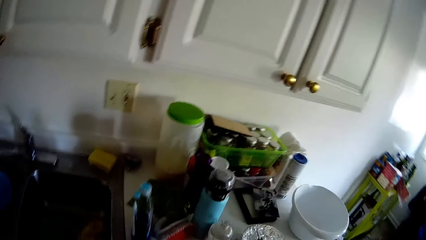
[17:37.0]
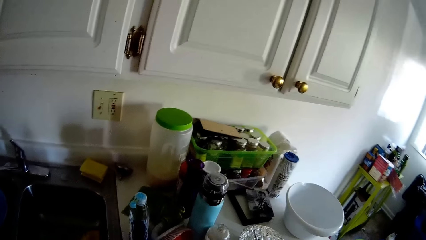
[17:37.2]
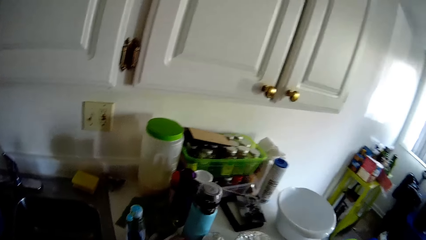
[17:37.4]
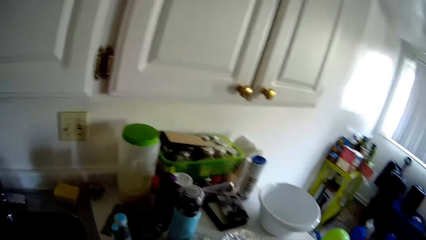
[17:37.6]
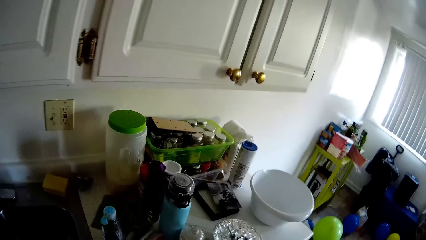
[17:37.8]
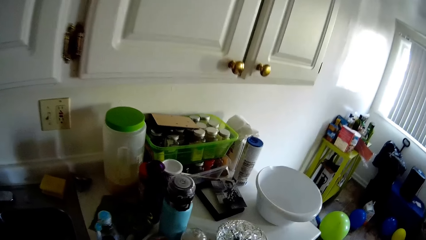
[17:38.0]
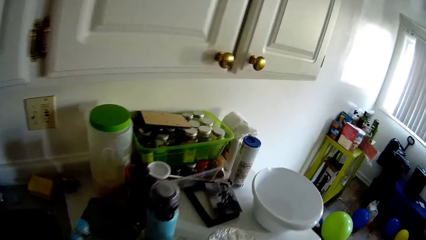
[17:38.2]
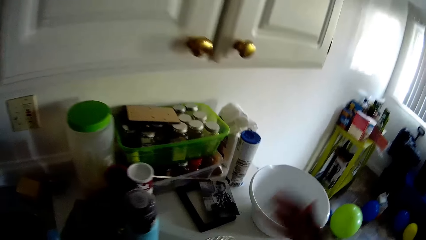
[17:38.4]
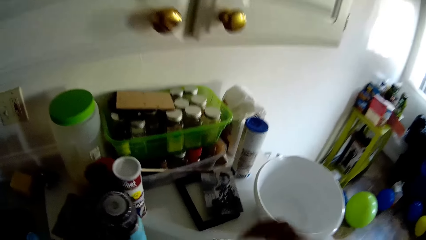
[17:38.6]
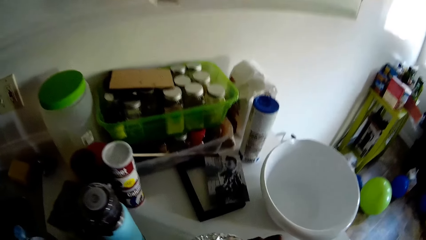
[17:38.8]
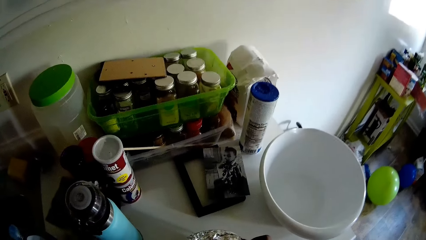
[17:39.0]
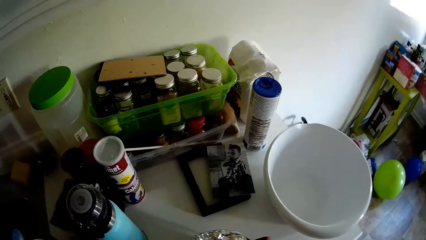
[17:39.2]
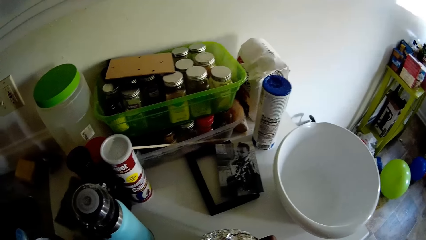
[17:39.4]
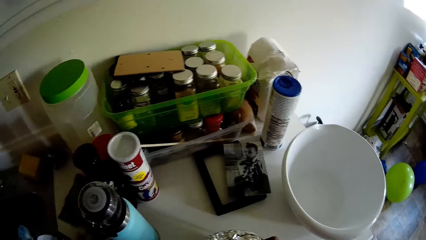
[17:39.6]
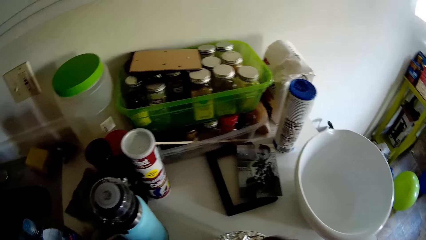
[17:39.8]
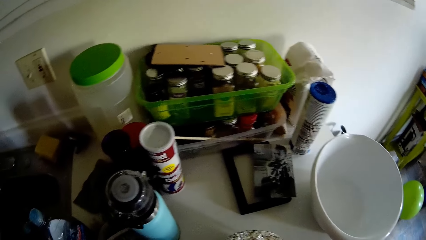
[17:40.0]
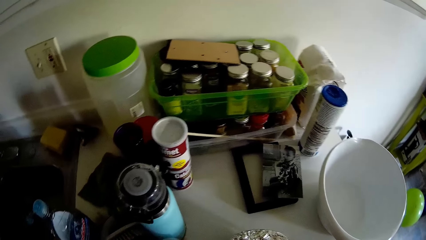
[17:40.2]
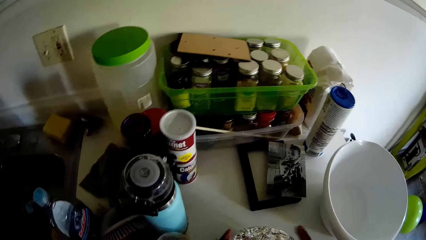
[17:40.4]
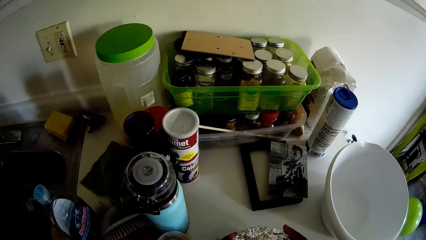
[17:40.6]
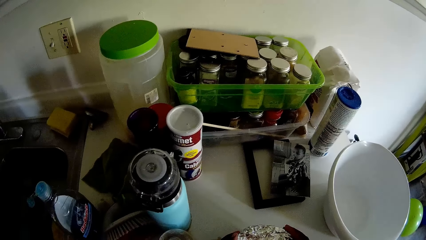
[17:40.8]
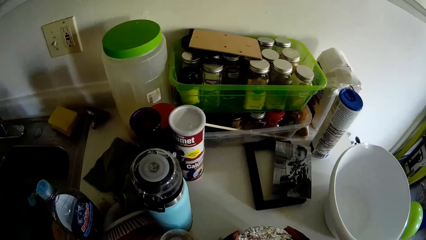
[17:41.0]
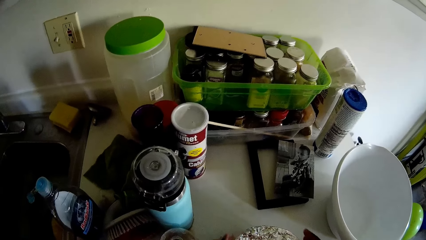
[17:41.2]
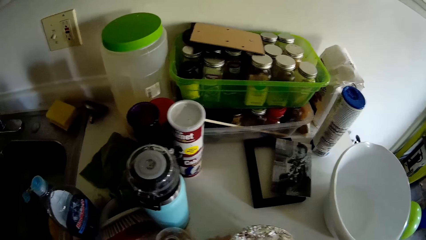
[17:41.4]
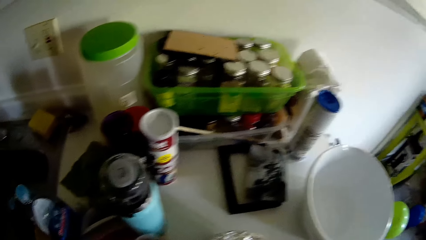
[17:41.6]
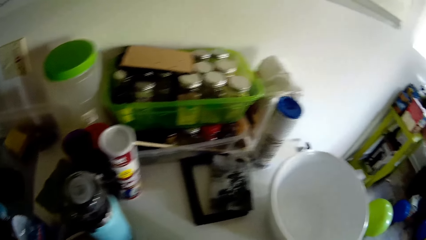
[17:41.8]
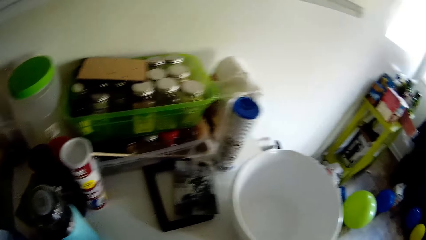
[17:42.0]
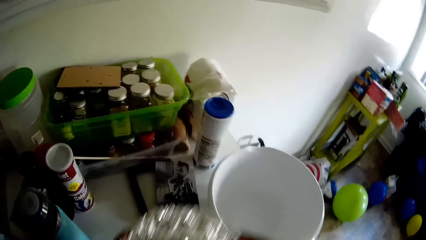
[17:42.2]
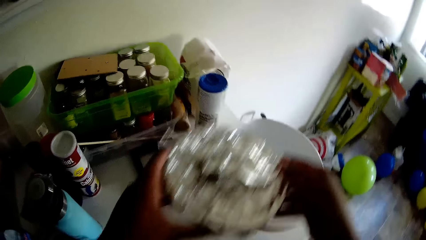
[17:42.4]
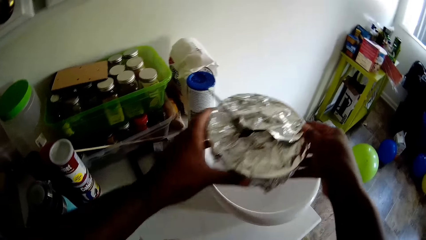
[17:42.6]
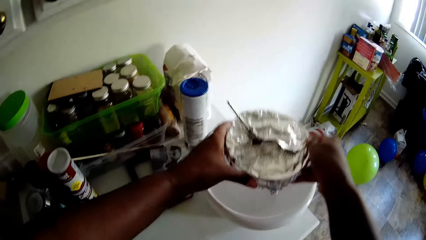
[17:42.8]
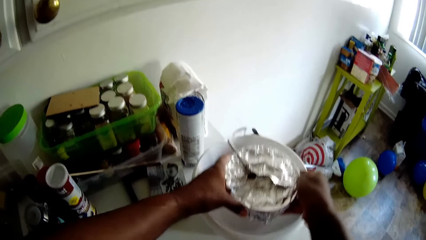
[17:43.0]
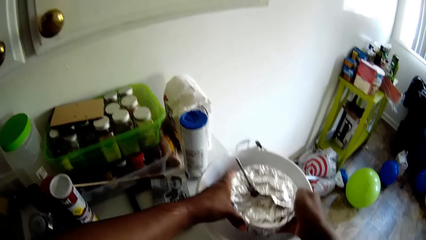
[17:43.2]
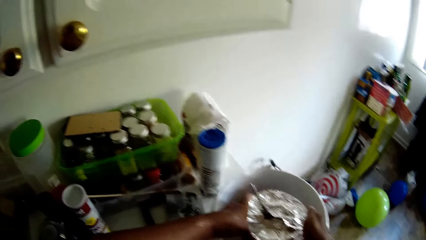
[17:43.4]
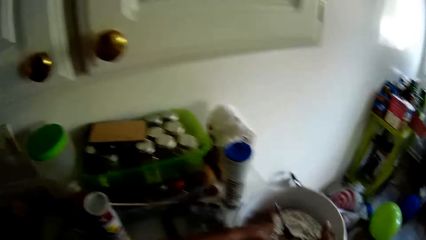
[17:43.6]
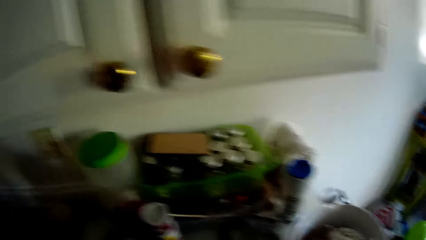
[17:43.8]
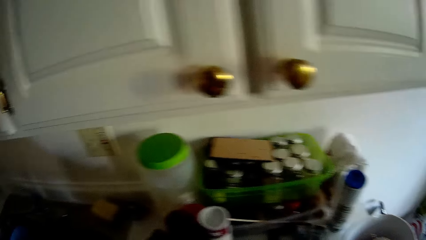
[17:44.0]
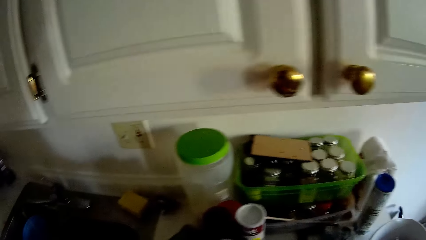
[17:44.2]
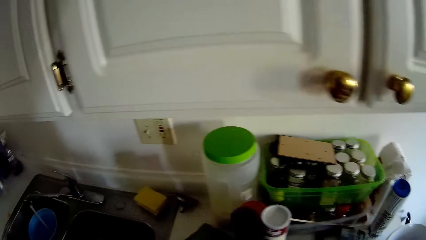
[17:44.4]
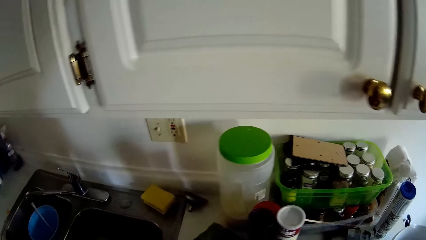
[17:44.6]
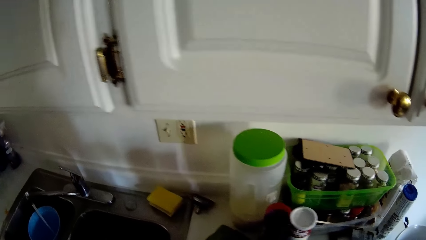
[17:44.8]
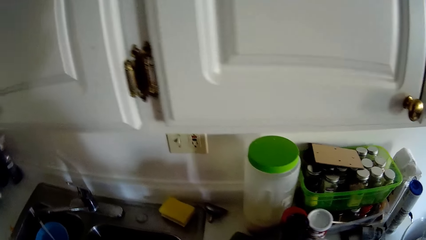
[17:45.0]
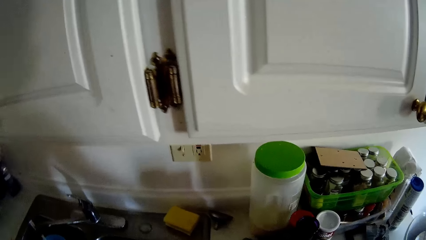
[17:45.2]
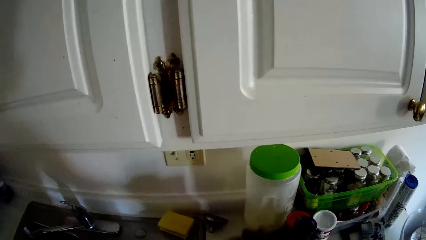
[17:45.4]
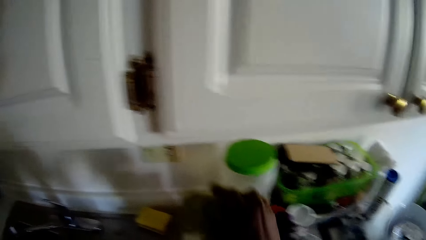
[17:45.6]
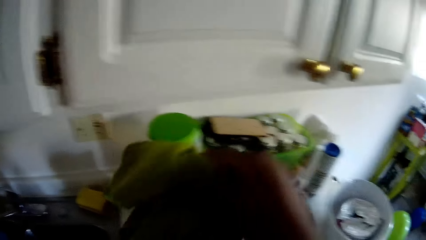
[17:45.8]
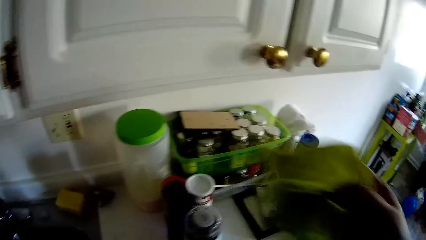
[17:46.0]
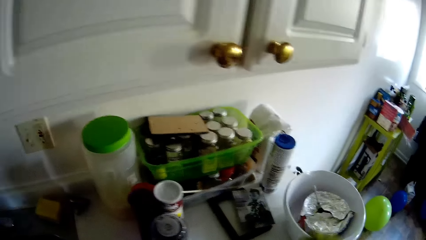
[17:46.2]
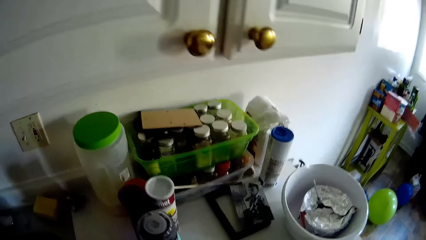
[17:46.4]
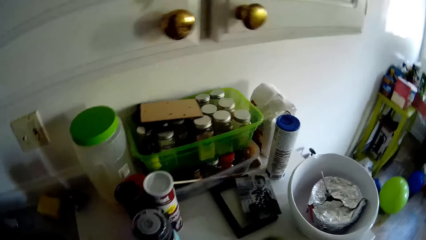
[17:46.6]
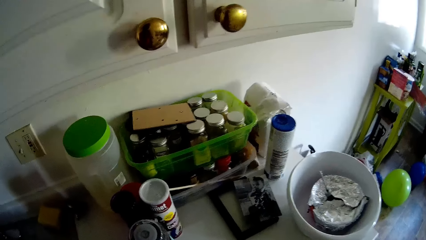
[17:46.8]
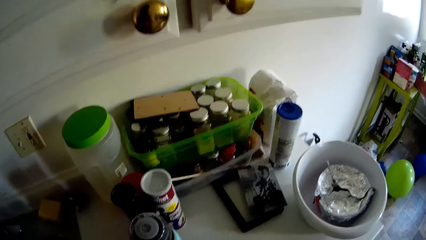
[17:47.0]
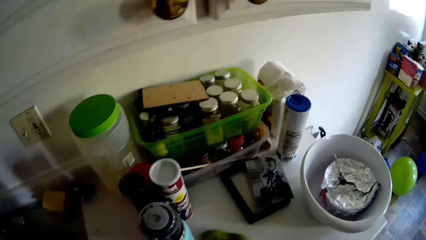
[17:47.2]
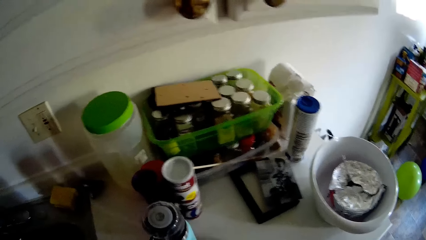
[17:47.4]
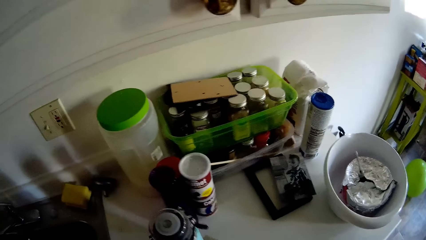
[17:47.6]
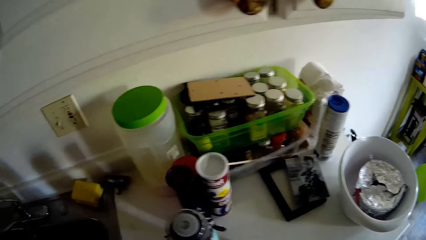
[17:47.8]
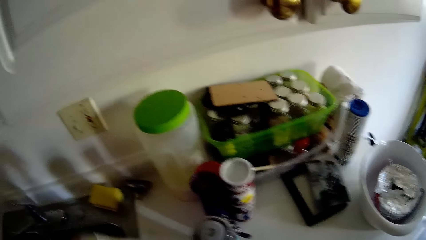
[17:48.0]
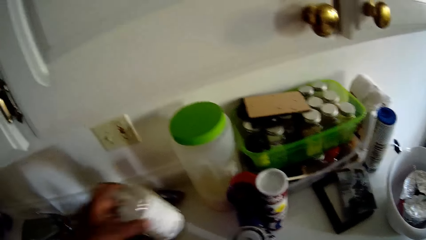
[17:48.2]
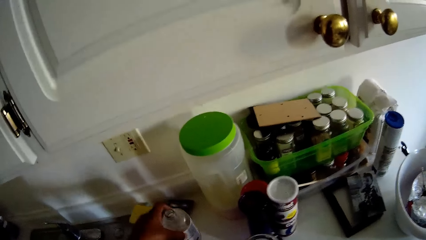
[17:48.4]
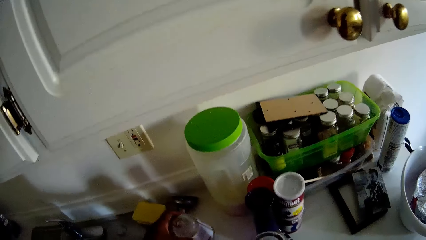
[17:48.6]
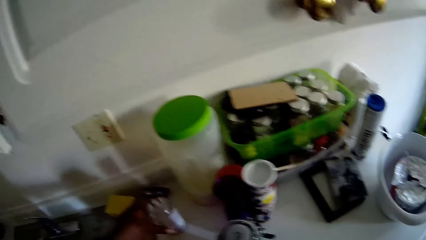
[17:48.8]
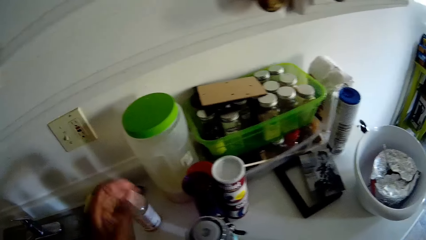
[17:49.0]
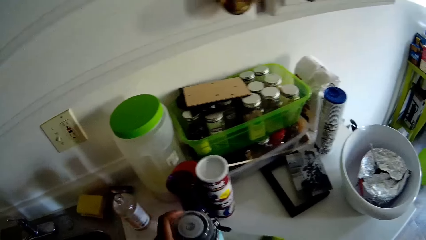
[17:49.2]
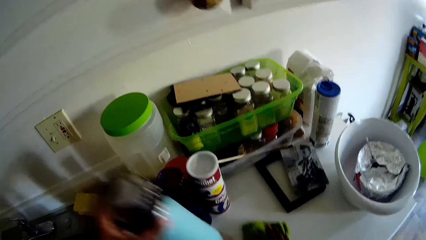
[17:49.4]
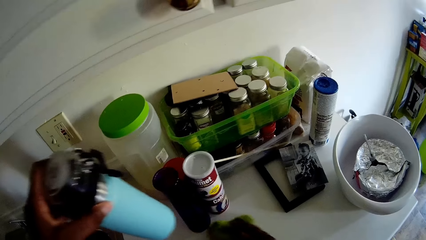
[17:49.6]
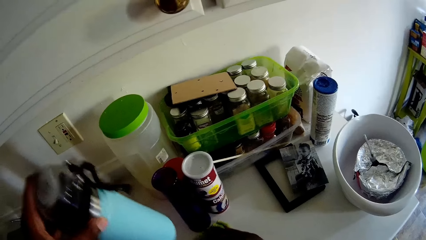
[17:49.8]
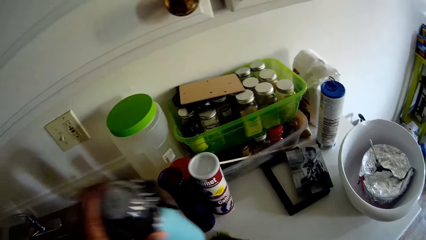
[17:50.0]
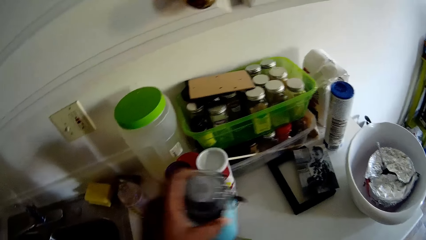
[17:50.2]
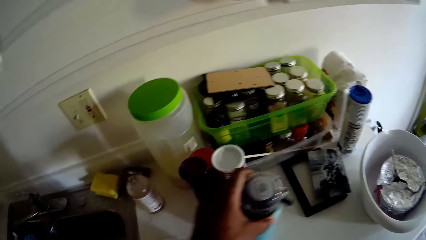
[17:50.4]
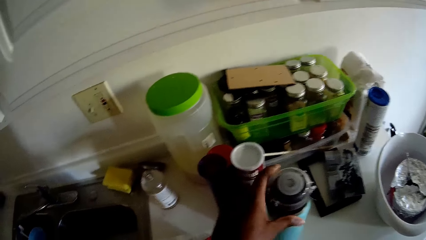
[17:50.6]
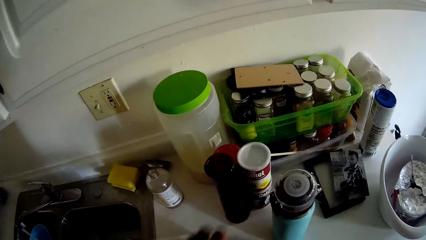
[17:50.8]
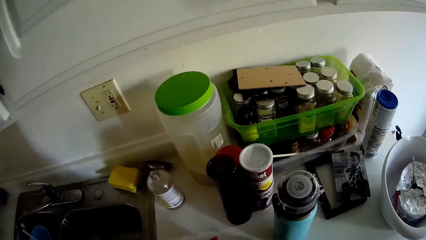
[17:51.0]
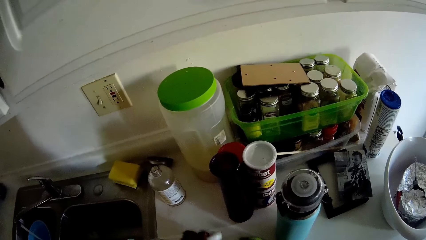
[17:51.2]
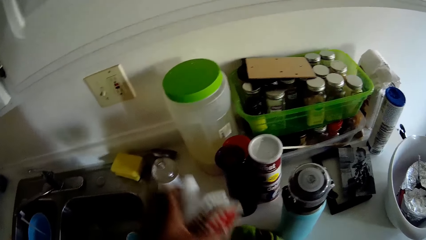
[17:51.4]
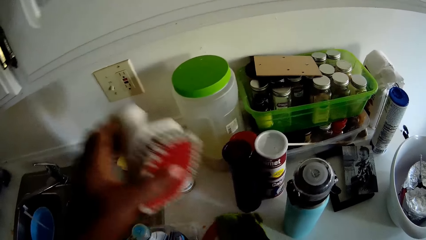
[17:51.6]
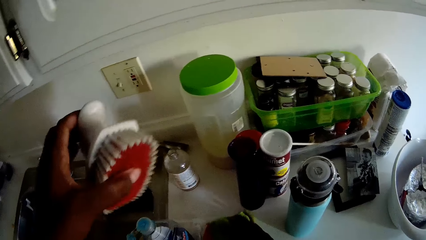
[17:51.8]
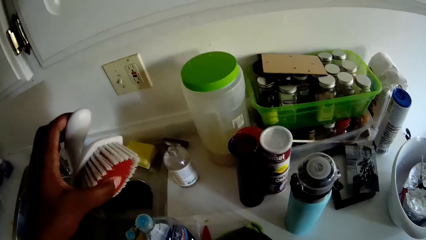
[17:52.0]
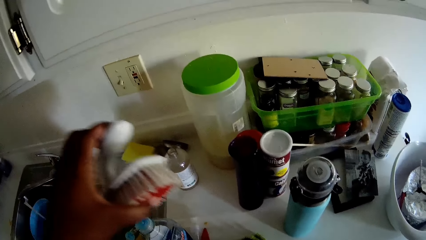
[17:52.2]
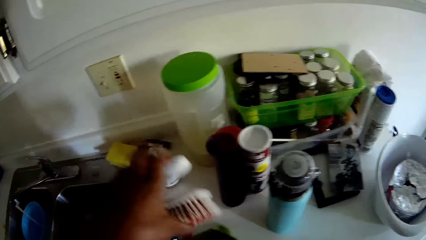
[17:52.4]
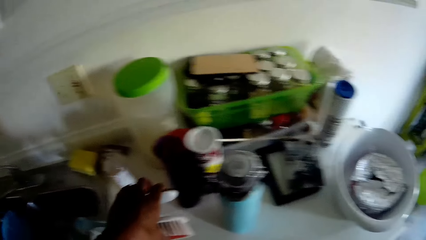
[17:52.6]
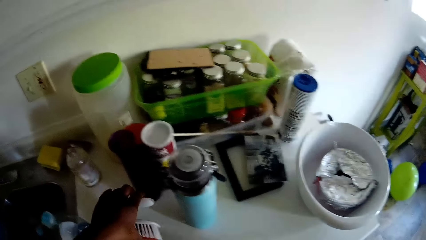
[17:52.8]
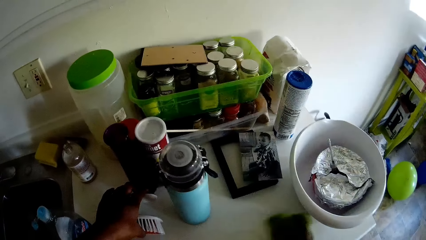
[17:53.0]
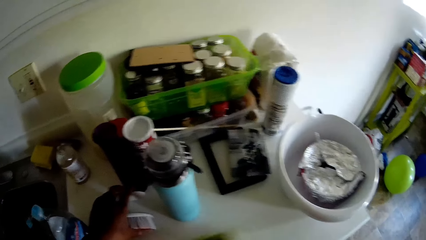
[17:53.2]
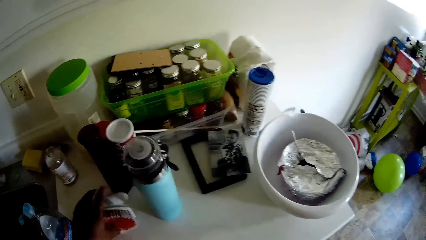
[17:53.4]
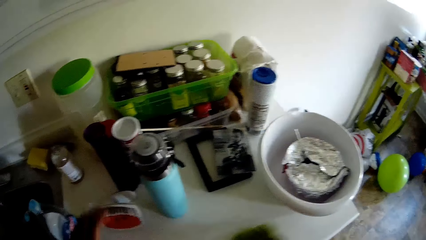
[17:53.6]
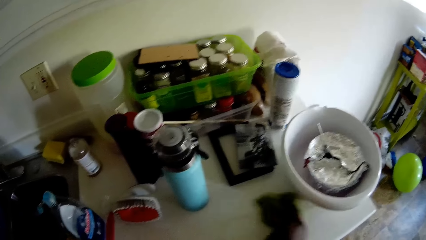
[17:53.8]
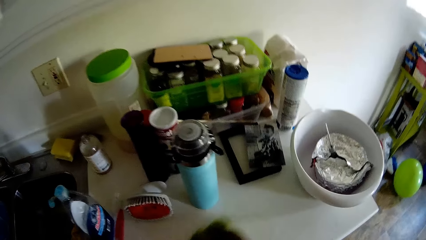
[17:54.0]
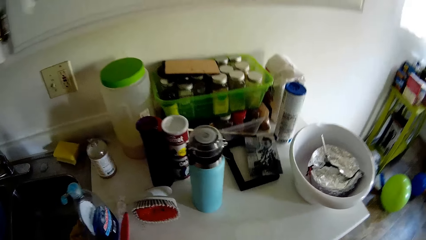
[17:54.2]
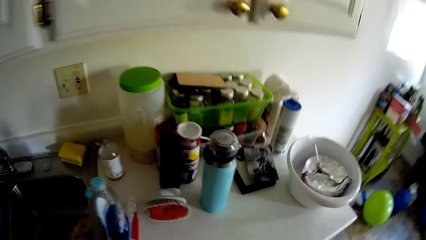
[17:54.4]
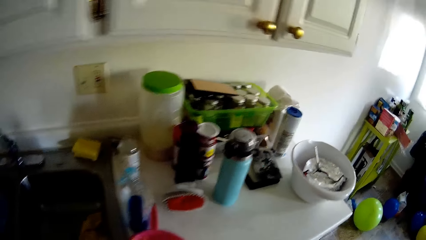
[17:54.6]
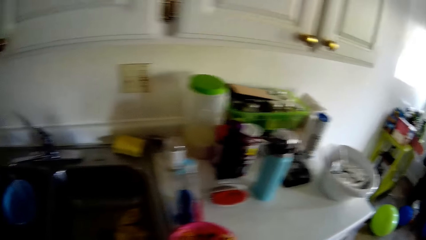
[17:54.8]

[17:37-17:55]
The camera wearer pushes a fork into a plate on the kitchen counter with her right hand. She picks up the plate on the kitchen counter with both hands. She places the plate in a bowl on the kitchen counter with both hands. She picks up a napkin from the kitchen counter with her right hand. She moves something in the other side of the counter. She wipes the kitchen counter with the napkin in her right hand. She drops a bottle of dish soap on the kitchen counter with her left hand. She picks up a bottle from the kitchen counter with her left hand. She drops the bottle on the kitchen counter with her left hand. She picks up a brush from the kitchen counter with her left hand while wiping. She drops the brush on the kitchen counter with her left hand.
